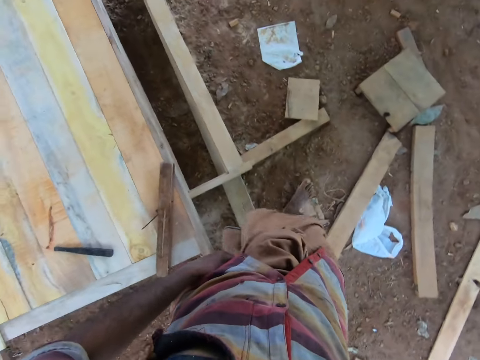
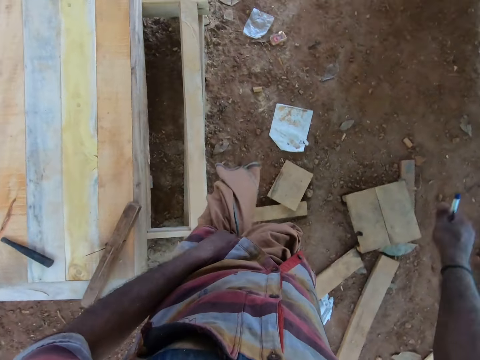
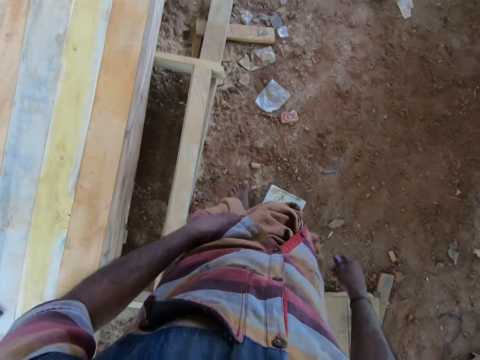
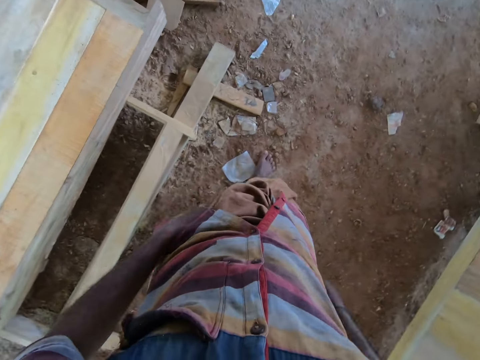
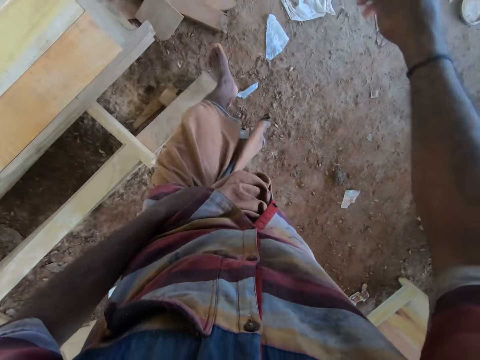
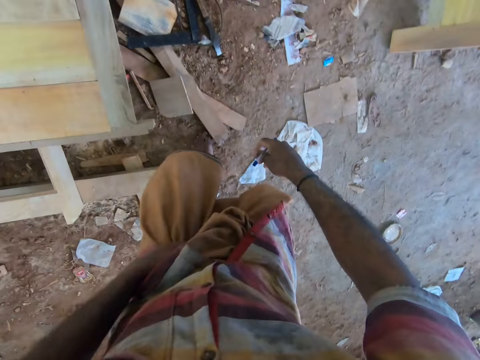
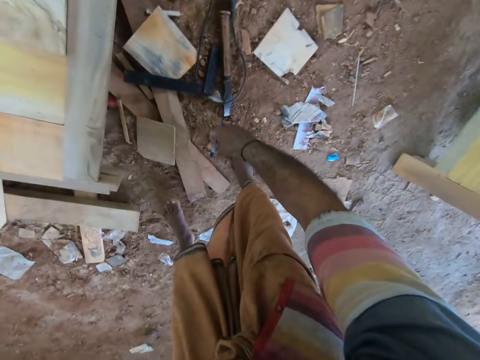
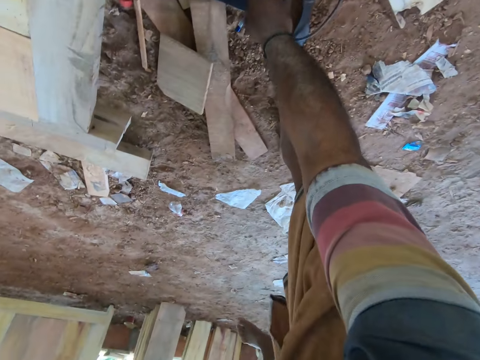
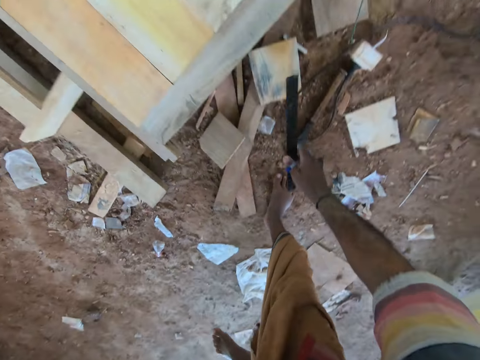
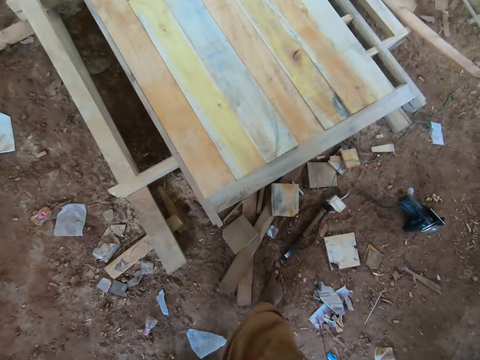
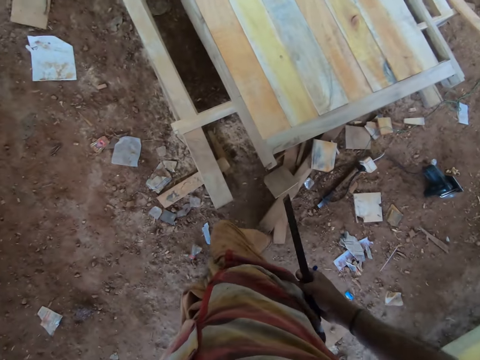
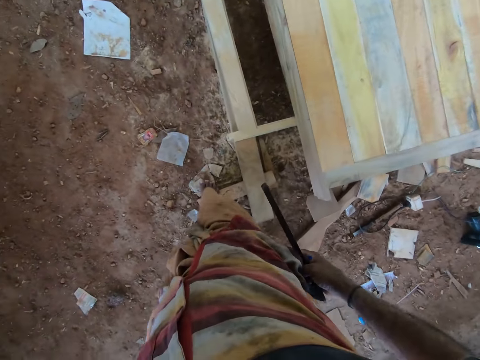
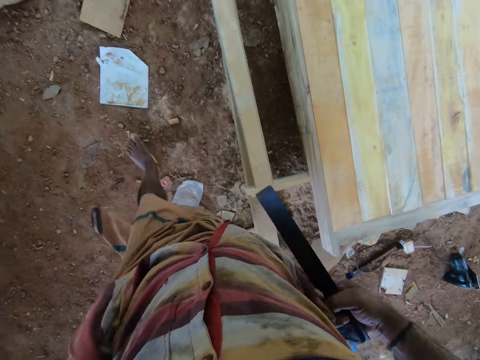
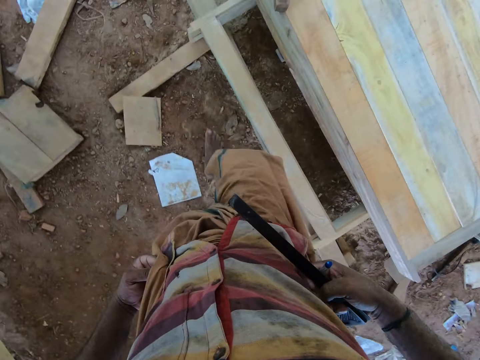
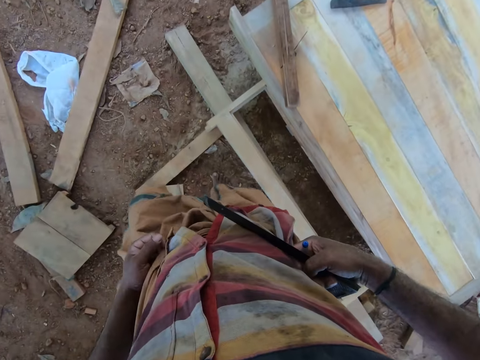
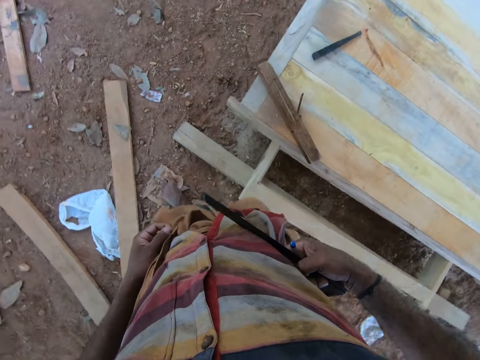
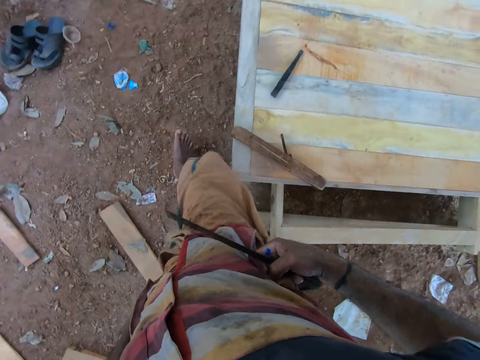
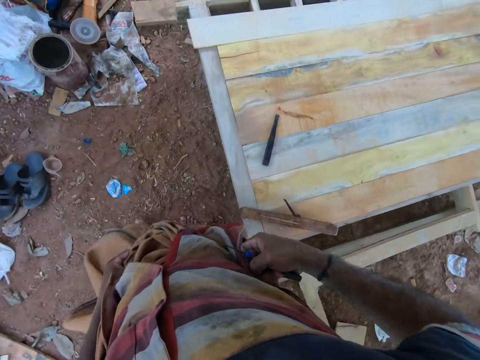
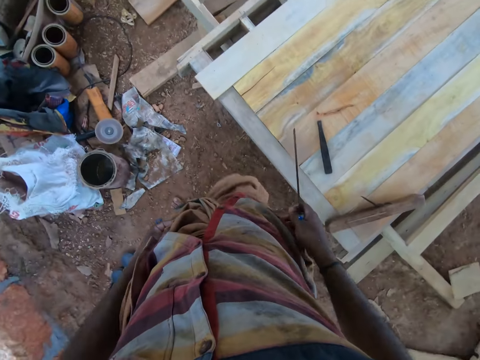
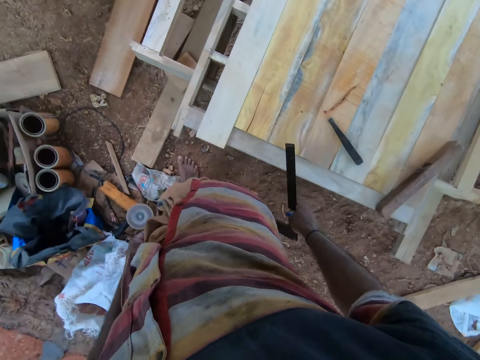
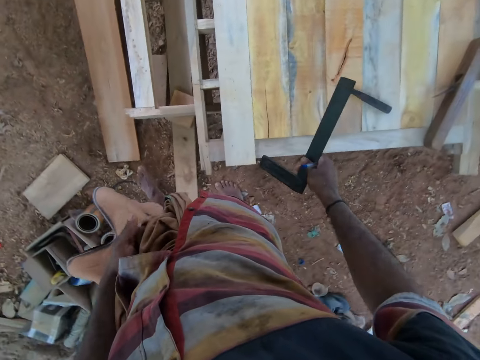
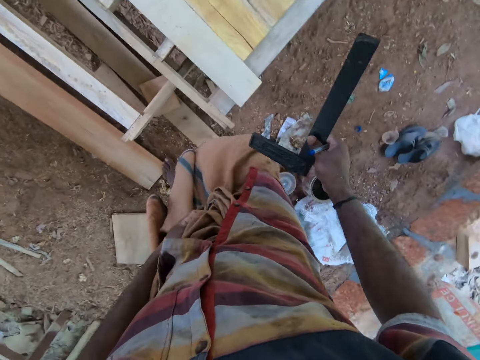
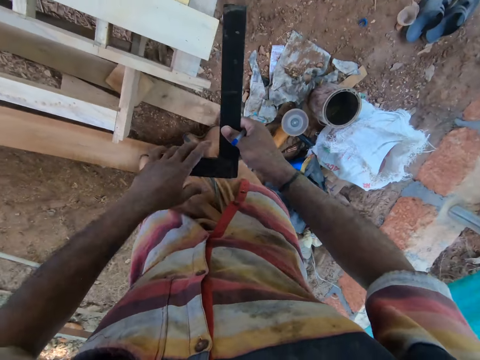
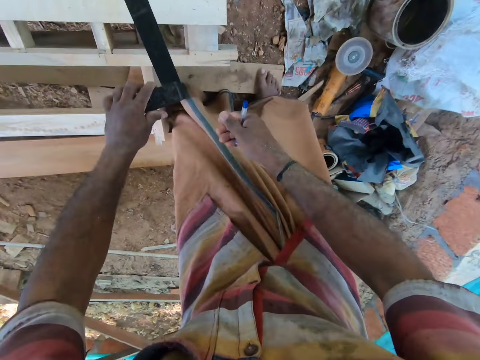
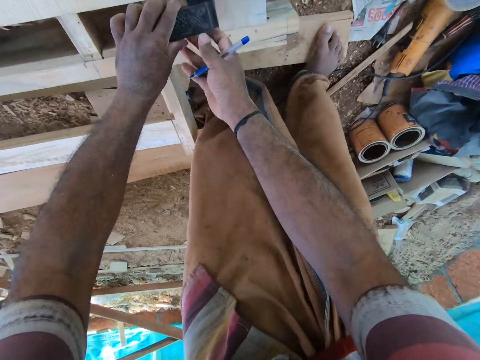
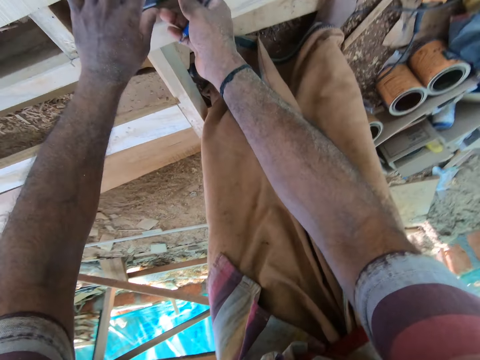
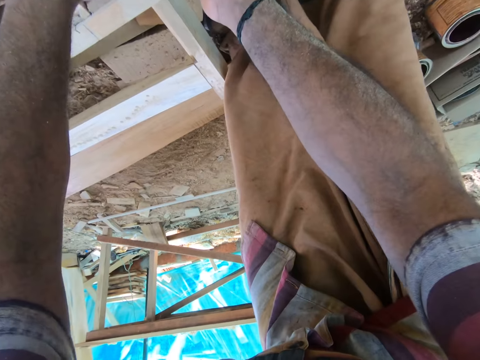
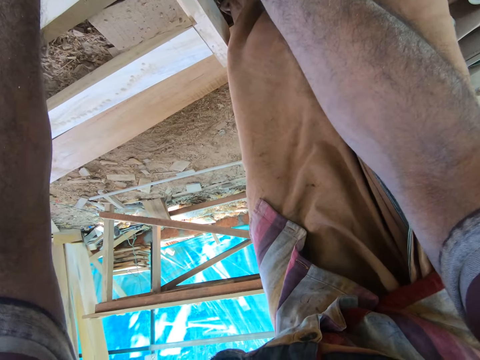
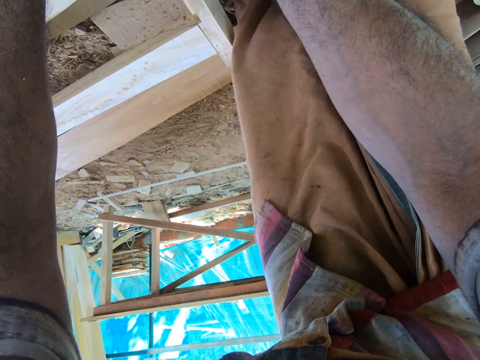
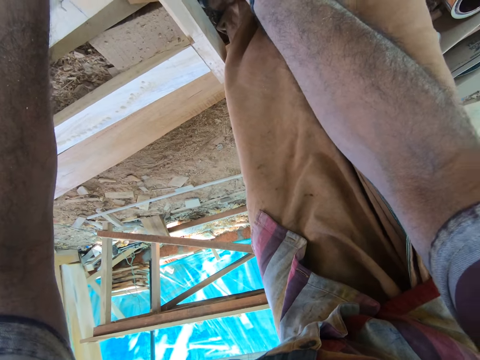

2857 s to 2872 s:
The camera wearer holds the cloth with the left hand. He walks around the workshop. He takes the square ruler from the ground with his right hand. A man interacts with another man. The camera wearer passes the square ruler to his left hand from his right hand. He sets the square ruler on a plank on the wooden frame with his hands.

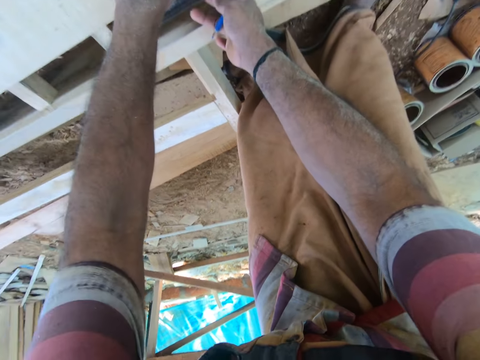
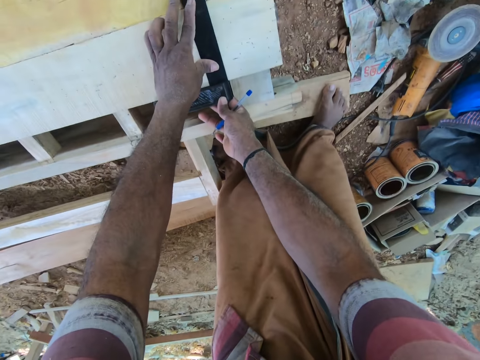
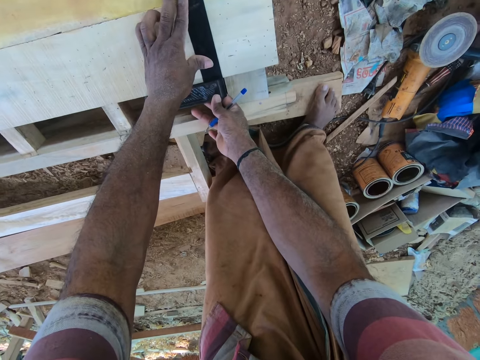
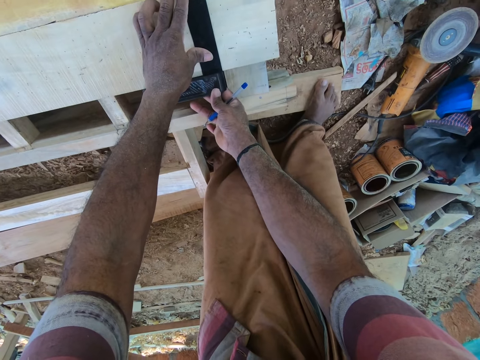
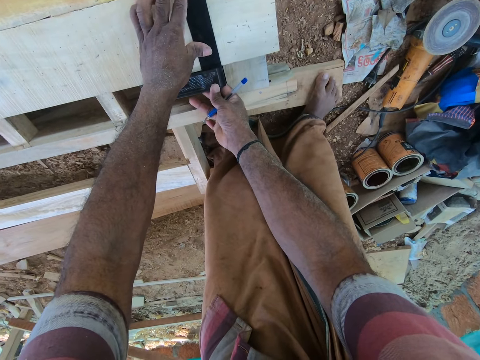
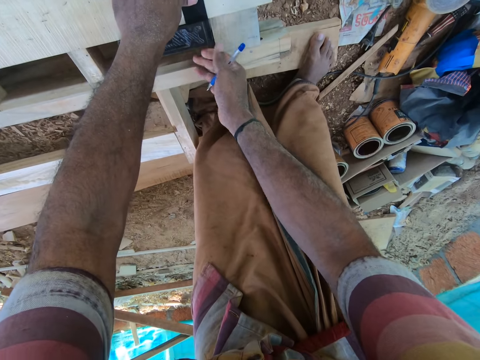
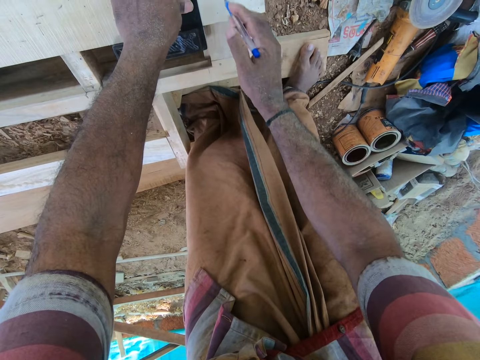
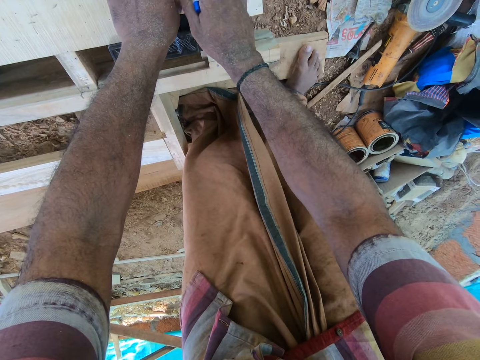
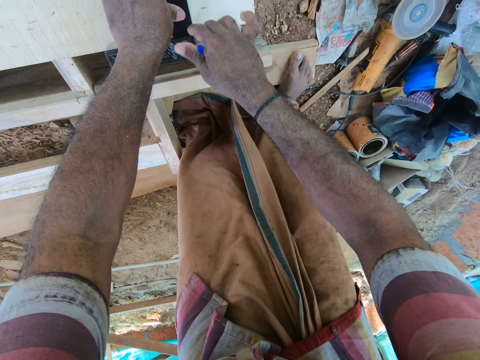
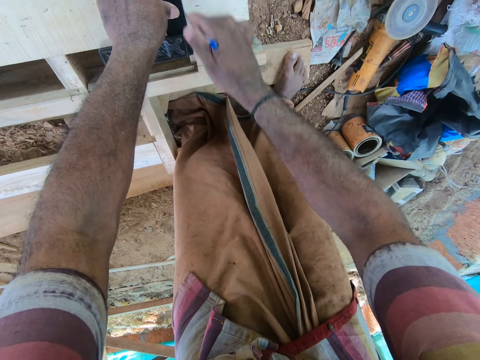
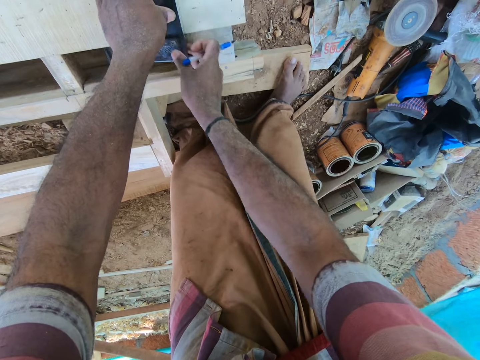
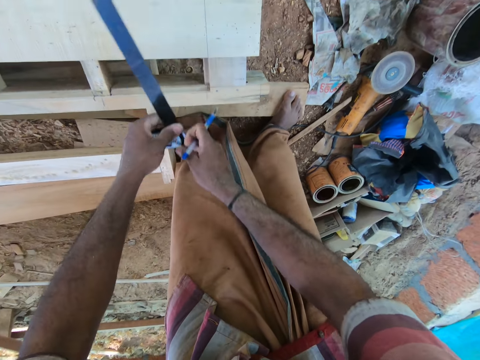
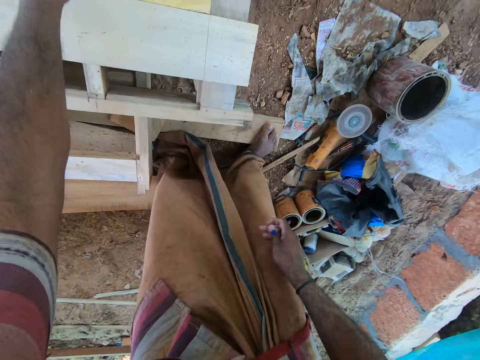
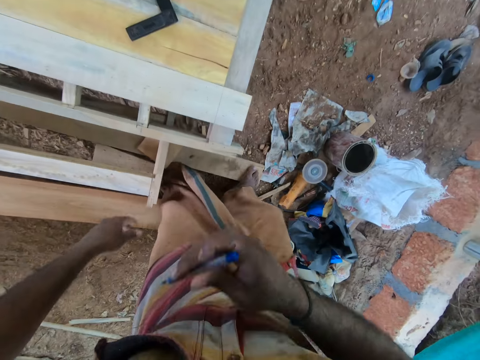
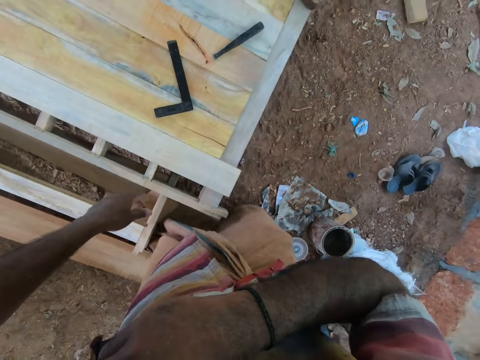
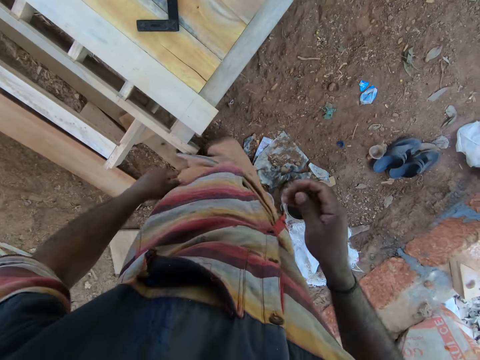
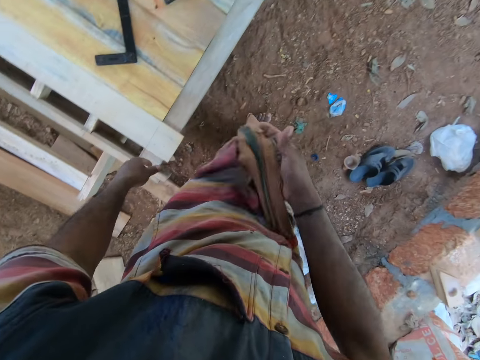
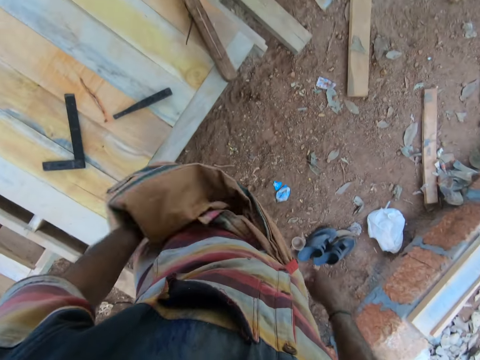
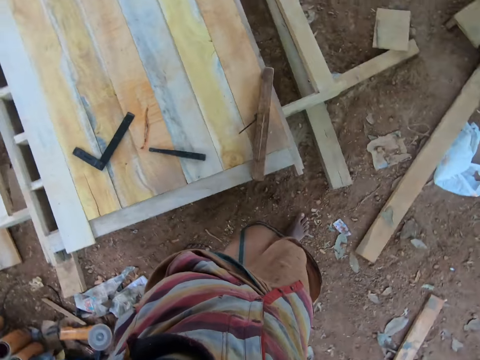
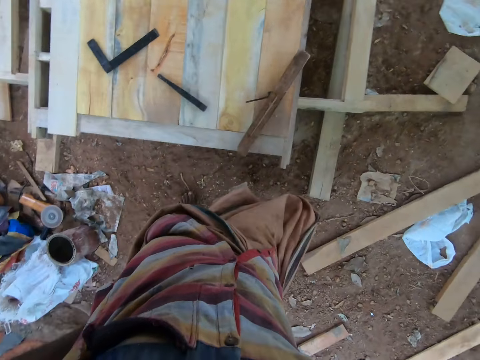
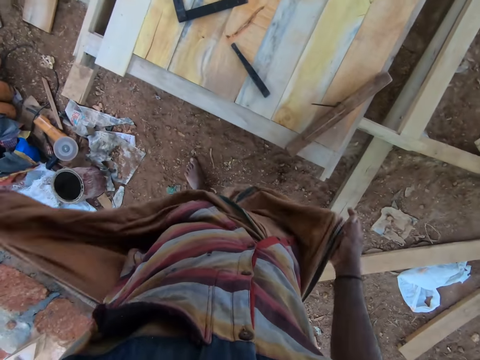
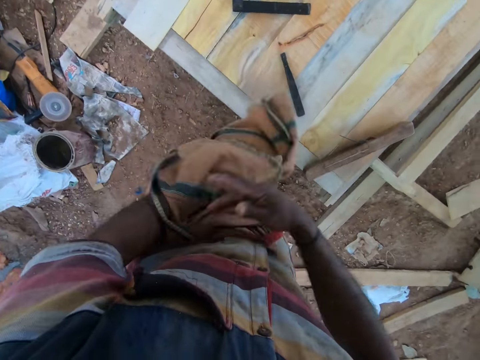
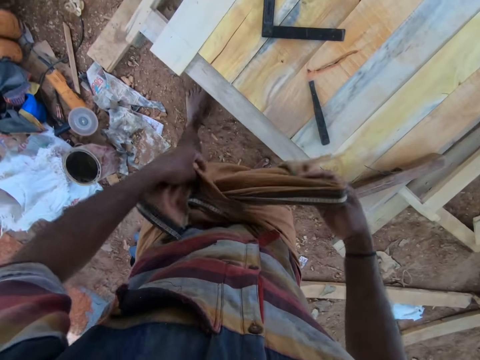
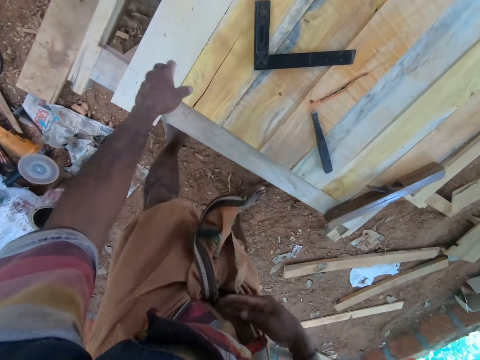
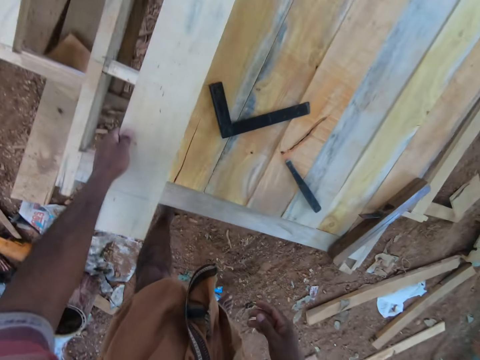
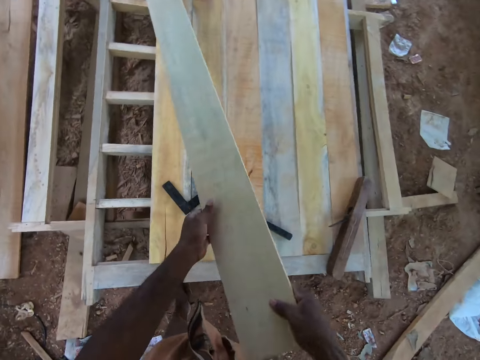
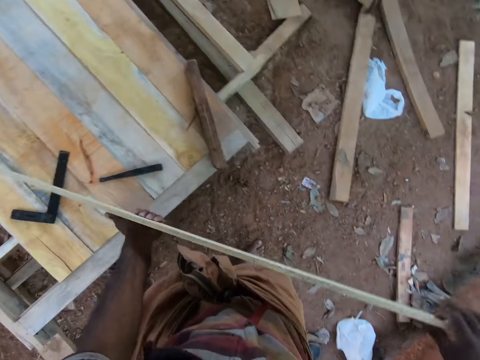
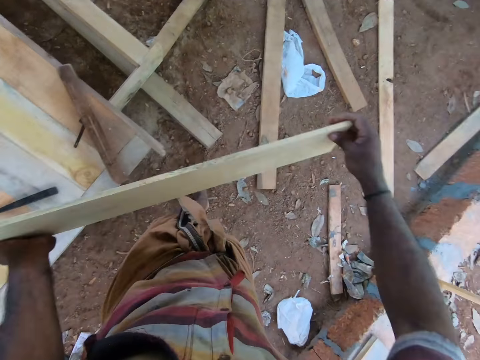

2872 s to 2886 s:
The camera wearer draws a line on the plank with the square ruler or tray square in his left hand and the pen in his right hand. He takes the square ruler from the plank with his hands. He drops the square ruler on the wooden frame with his left hand. He places the tray square in the left hand with the right hand. He puts the pen in his breast pocket with his right hand. He ties a wrapper or cloth around his waist with his hands. He holds the cloth with both hands. He carries the plank from the wooden frame with his hands.
